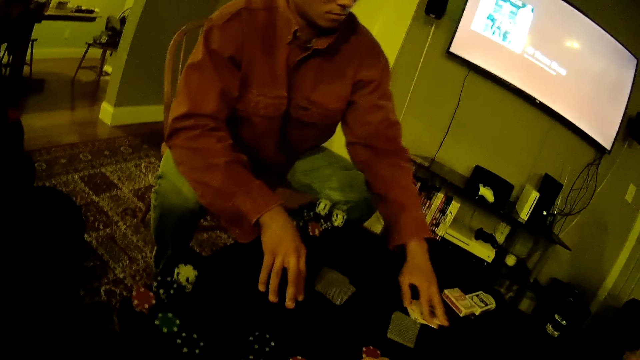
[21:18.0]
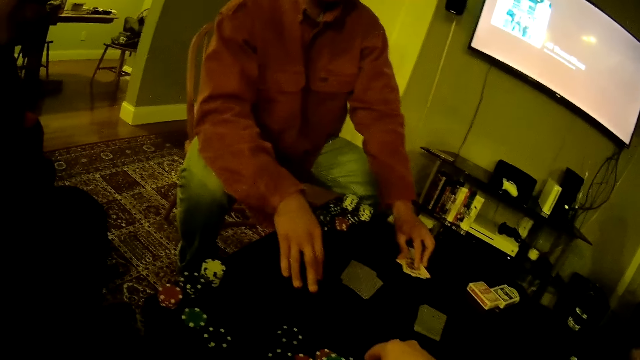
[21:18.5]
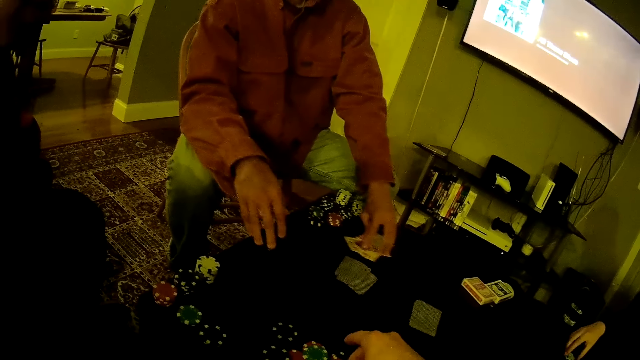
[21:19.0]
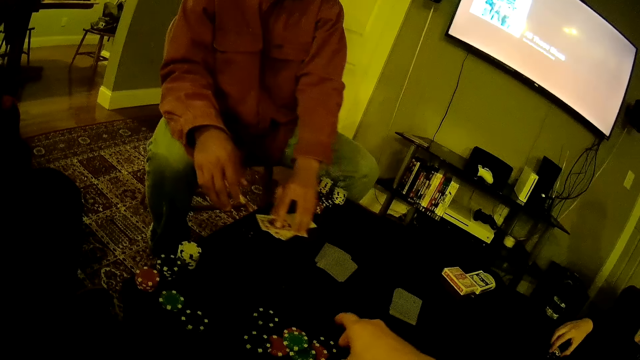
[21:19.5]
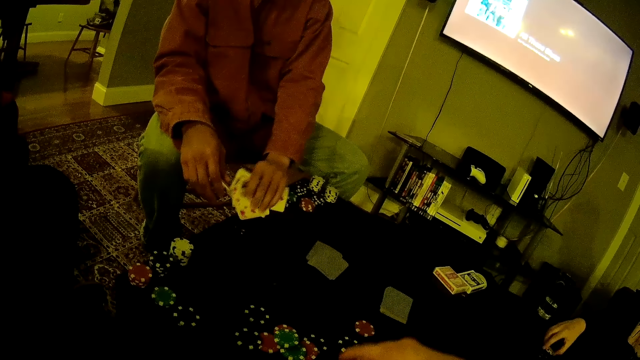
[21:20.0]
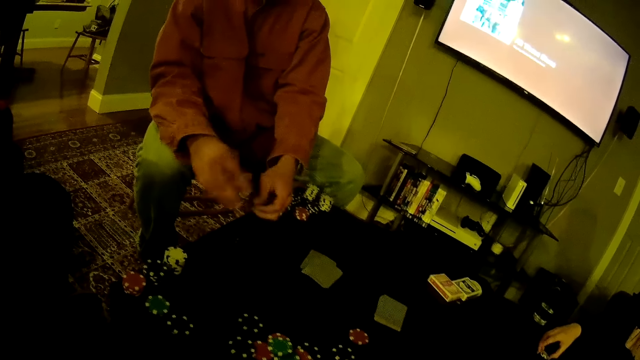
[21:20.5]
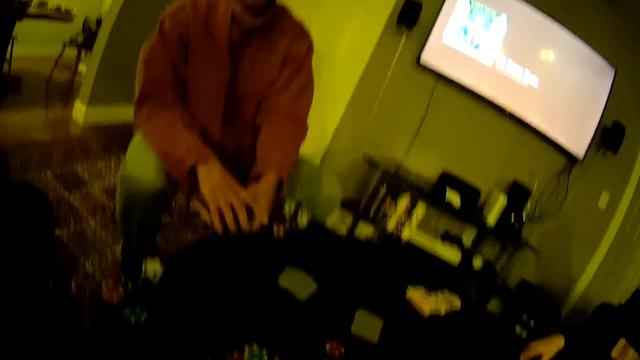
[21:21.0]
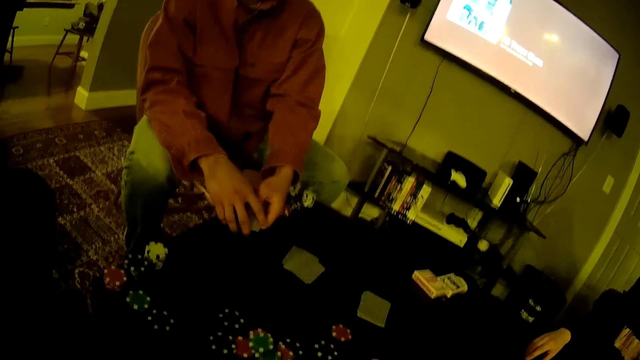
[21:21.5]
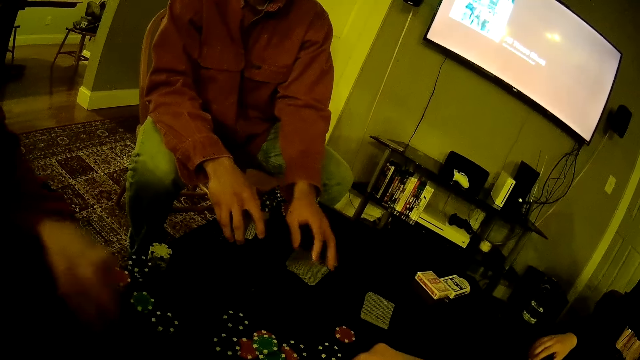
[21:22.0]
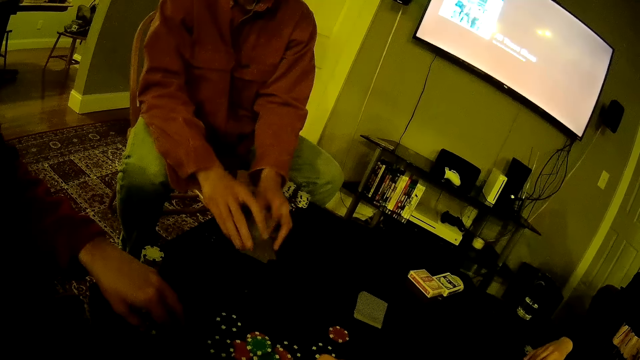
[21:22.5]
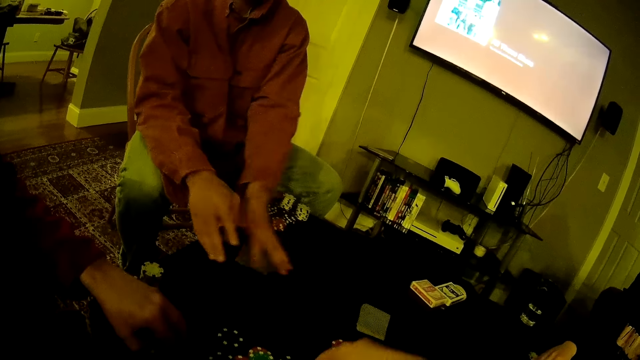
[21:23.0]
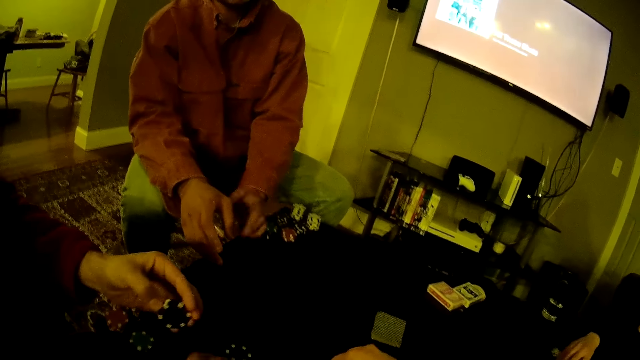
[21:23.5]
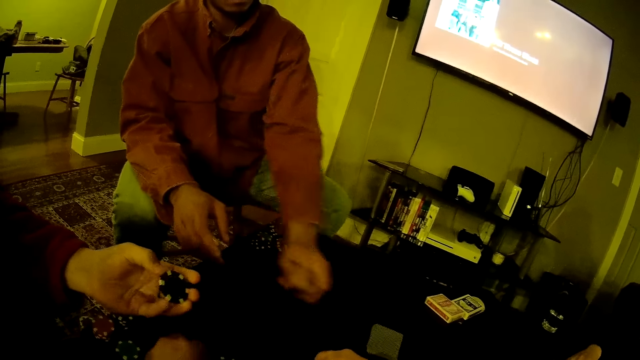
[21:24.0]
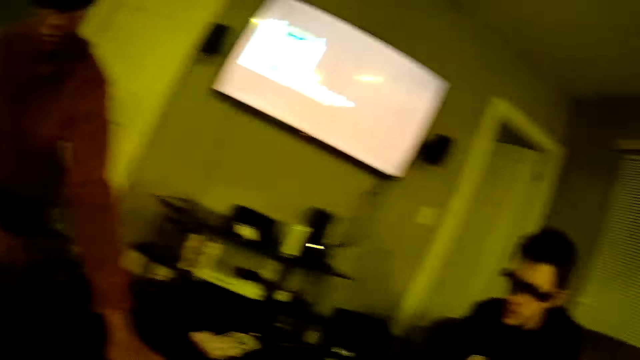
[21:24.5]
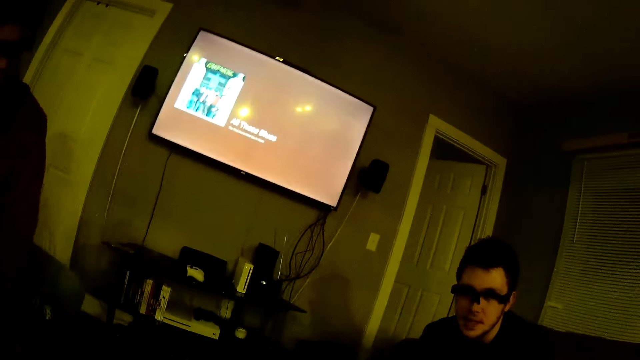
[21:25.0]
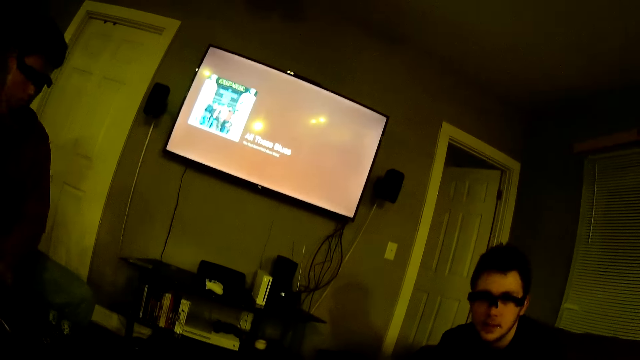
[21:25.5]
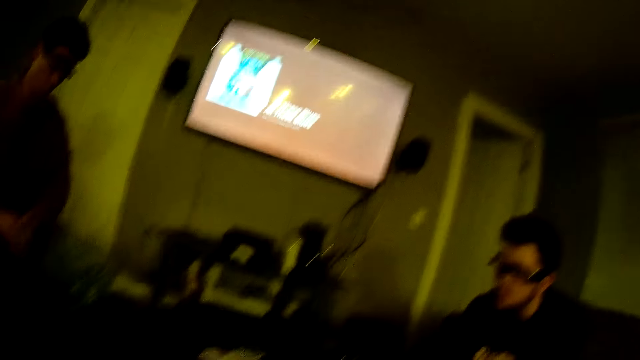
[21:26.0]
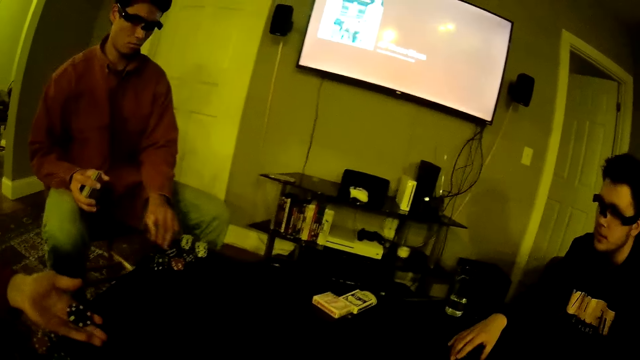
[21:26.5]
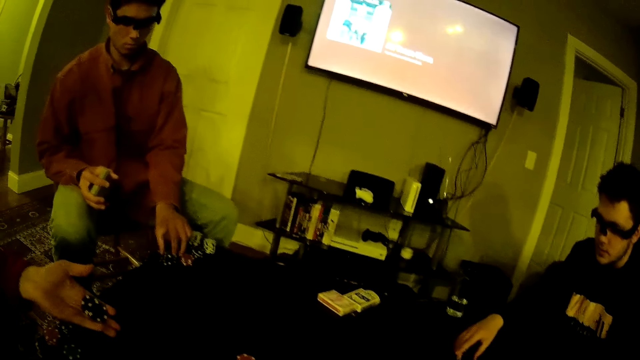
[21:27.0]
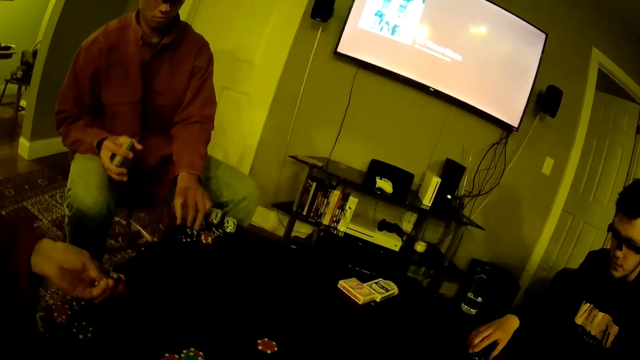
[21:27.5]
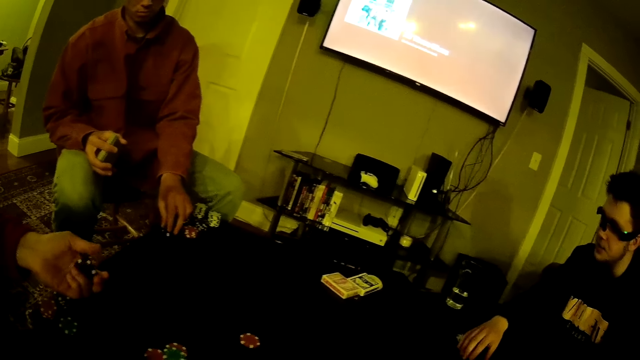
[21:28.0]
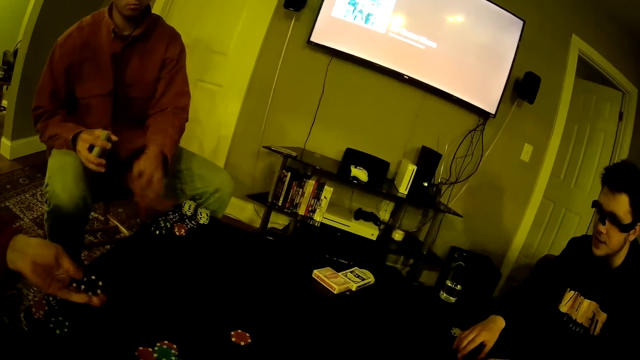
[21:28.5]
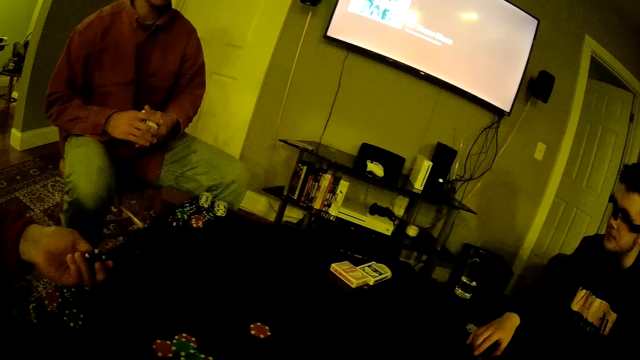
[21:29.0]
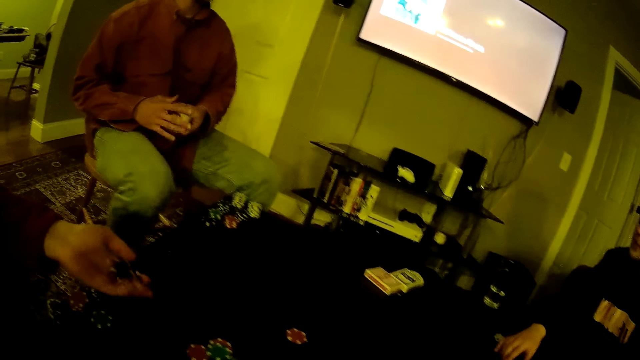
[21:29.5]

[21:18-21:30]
The camera wearer converses with a man. Another man touches the poker chips on the table with his right hand. The camera wearer picks the poker chip from the table with his right hand. A third man arranges the cards with both hands. The third man picks the cards from the table with his left hand. The first man picks the poker chips on the table with both hands. The third man drops the cards in his right hand on the cards on the table and packs the cards from the table with his left hand. The first man picks the cards on the table. The third man passes the cards from his left hand to his right hand. The camera wearer looks at the second man. The second man touches the poker chips on the table with his right hand. The third man touches the poker chips on the table with his left hand. The first man plays with the poker chips in his left hand. The camera wearer converses with the men.

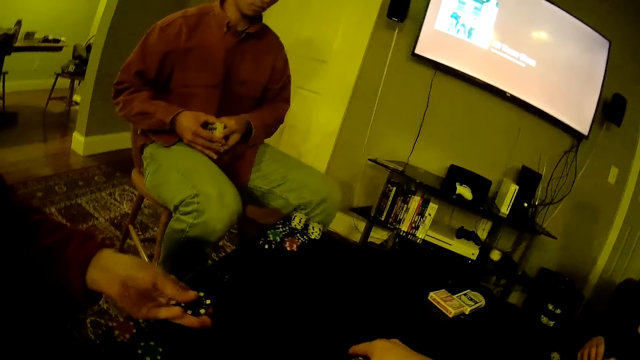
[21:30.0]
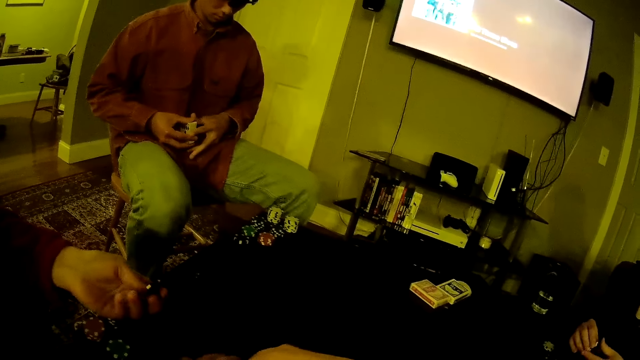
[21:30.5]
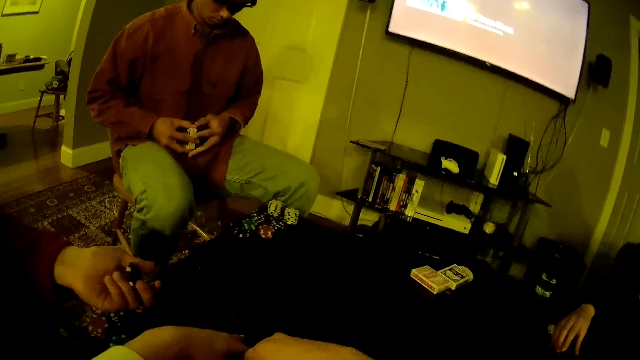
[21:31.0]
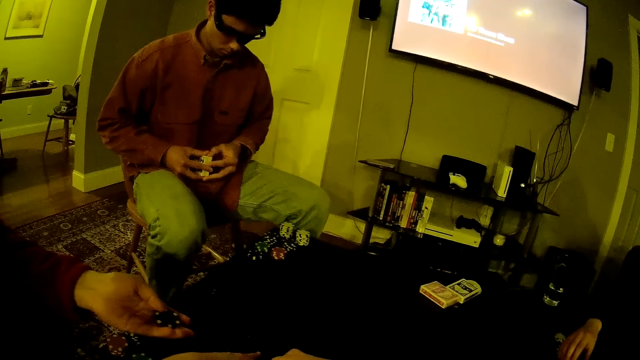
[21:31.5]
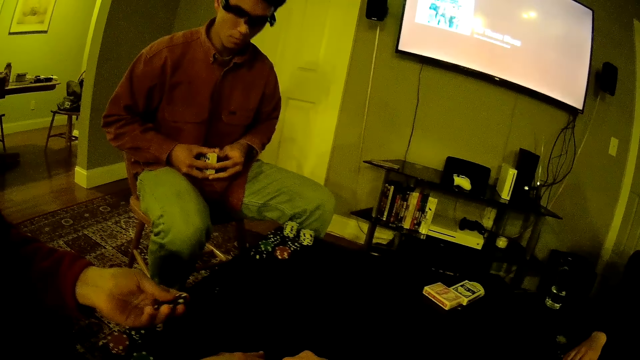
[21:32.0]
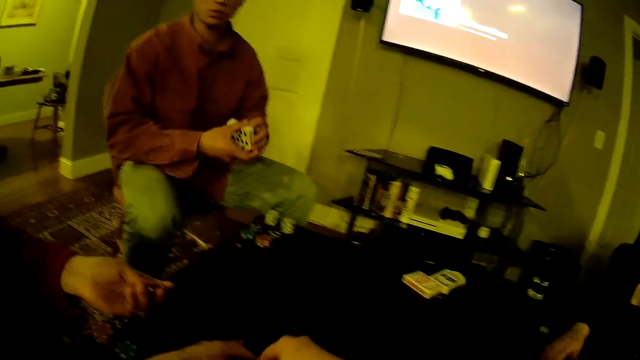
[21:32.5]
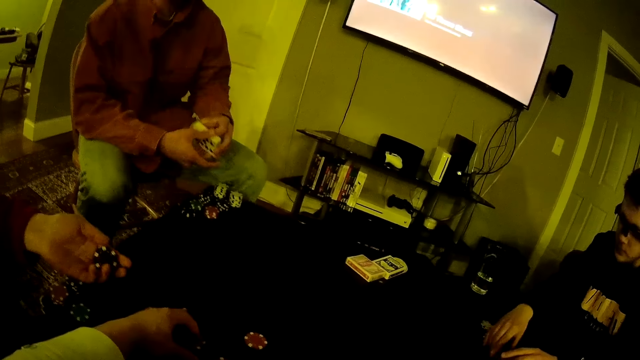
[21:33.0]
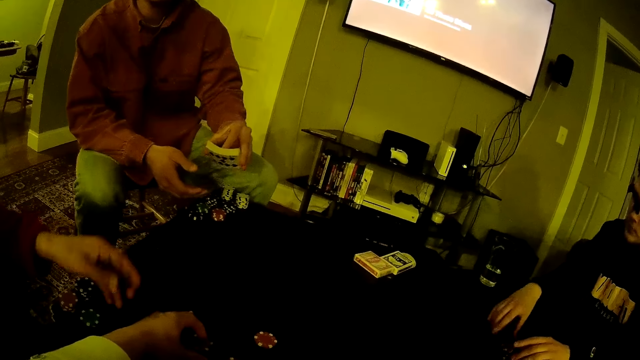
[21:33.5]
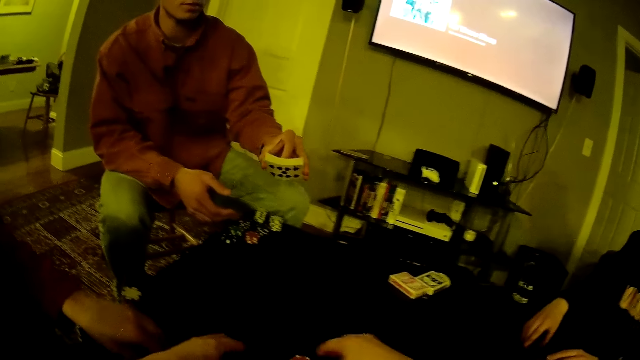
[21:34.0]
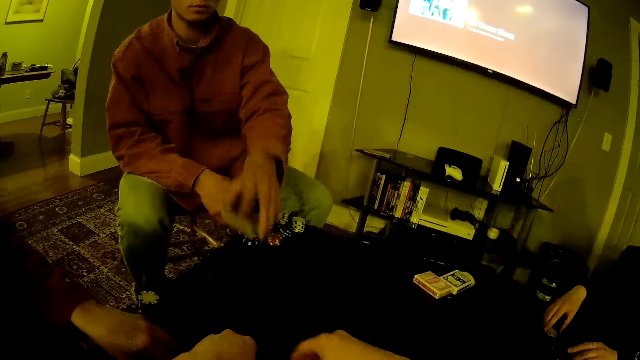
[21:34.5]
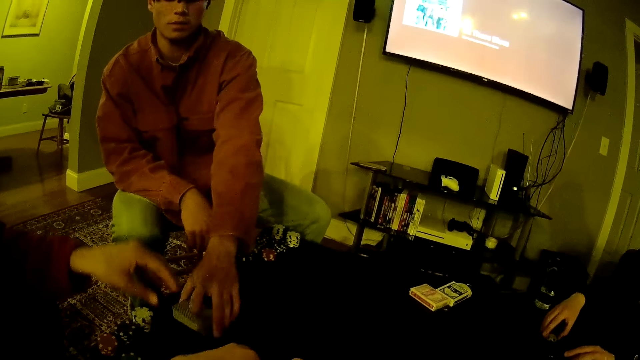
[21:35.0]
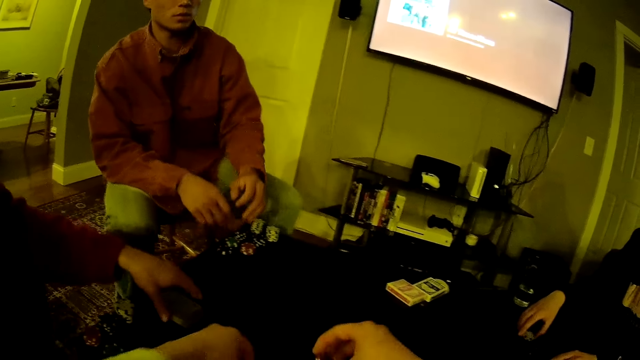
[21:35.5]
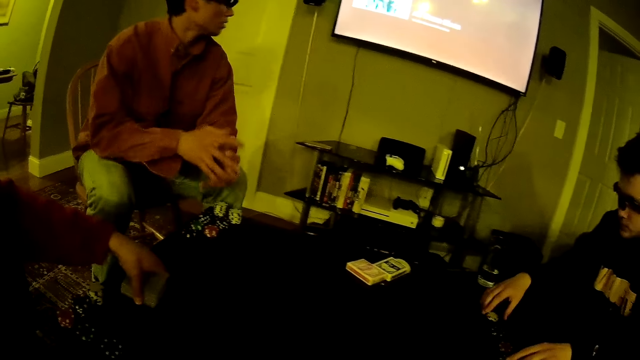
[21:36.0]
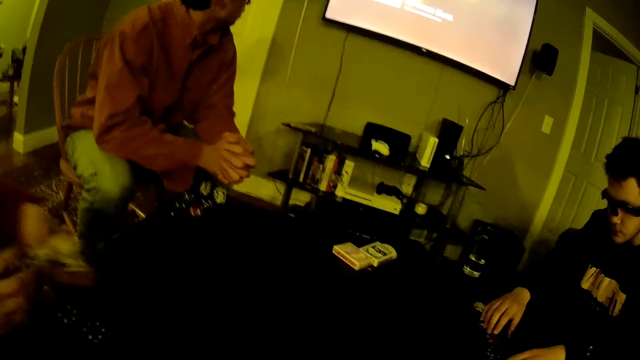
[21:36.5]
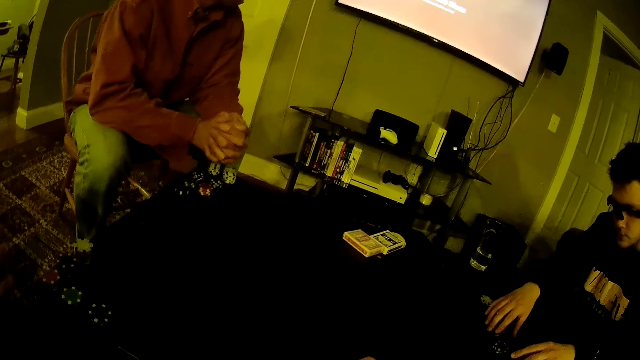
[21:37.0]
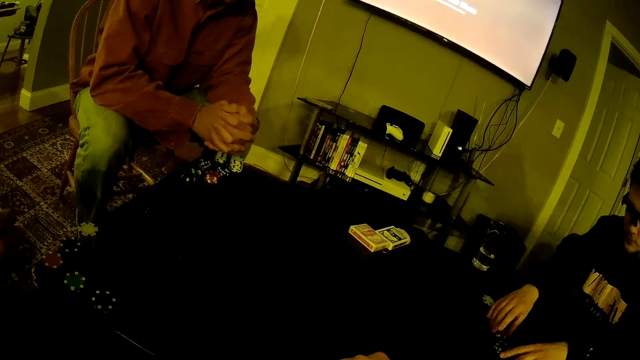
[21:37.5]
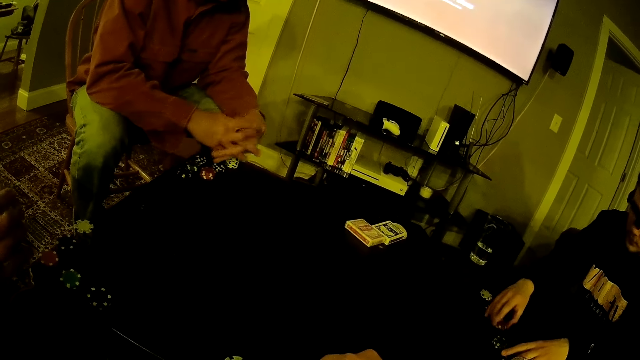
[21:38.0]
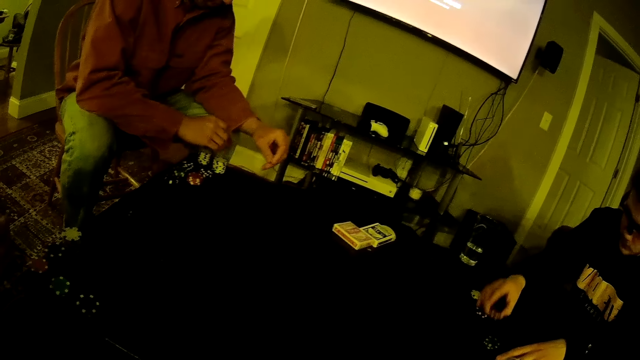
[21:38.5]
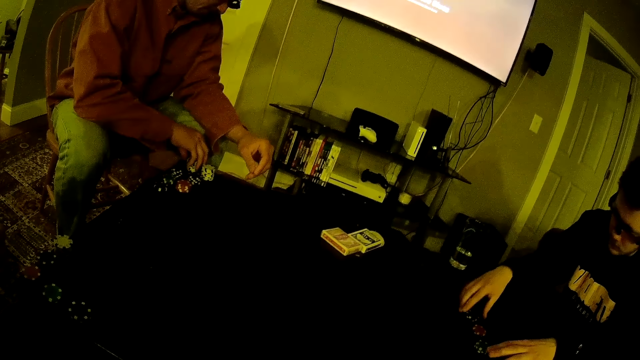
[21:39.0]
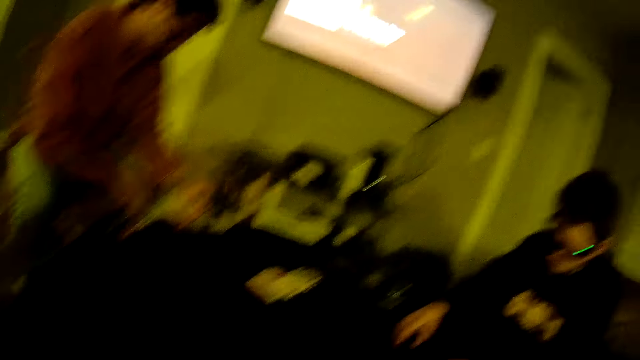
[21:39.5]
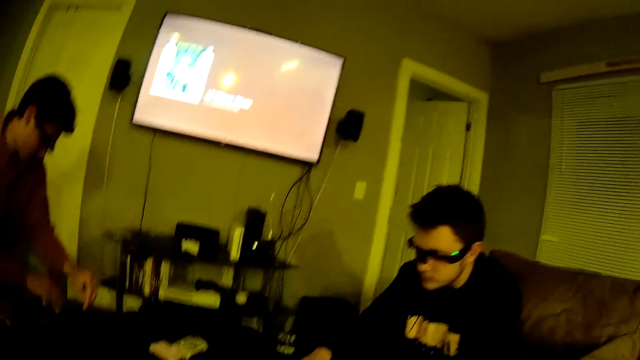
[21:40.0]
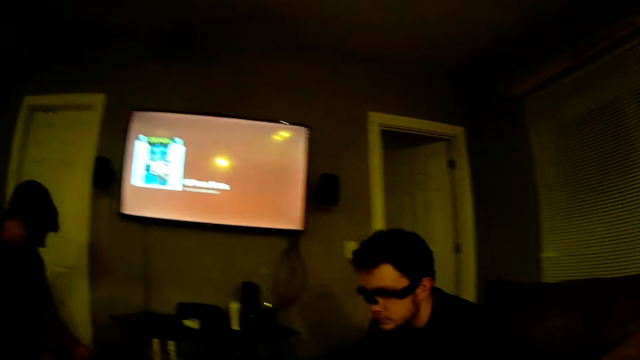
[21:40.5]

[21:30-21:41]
A man arranges the cards on the table. The camera wearer converses with the men. The man drops the cards on the table with his left hand. Another man picks the cards from the table with his left hand. A third man picks the poker chip from the table with his right hand. The camera wearer converses with the men. The third man drops the poker chip on the table with his right hand. The first man touches the poker chips on the table with his right hand. The third man arranges the cards on the table.
